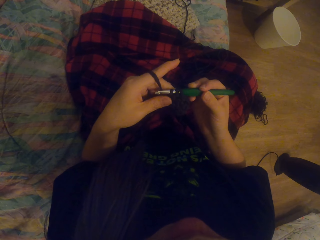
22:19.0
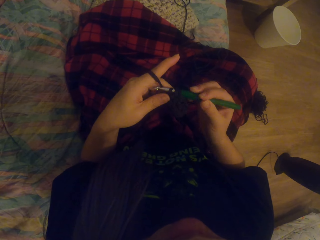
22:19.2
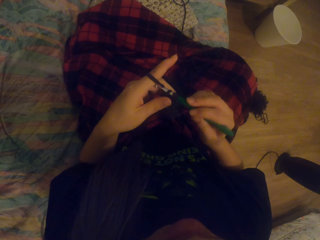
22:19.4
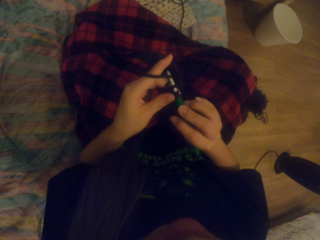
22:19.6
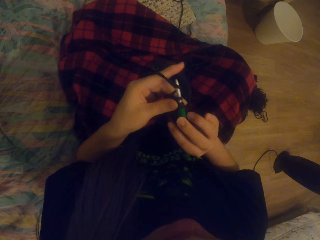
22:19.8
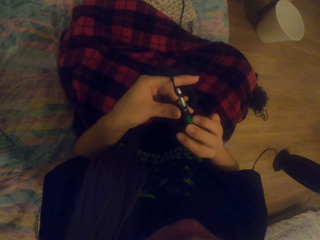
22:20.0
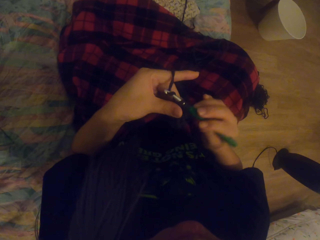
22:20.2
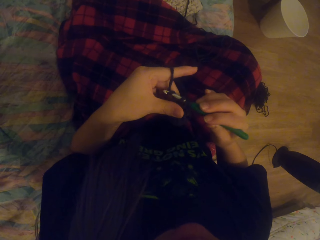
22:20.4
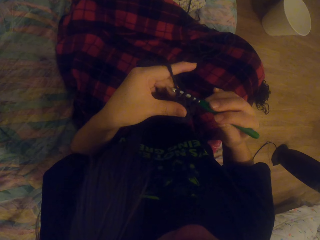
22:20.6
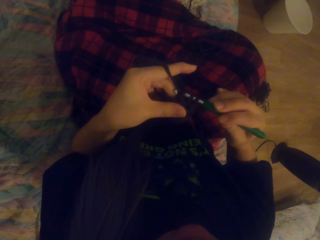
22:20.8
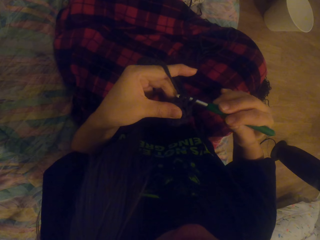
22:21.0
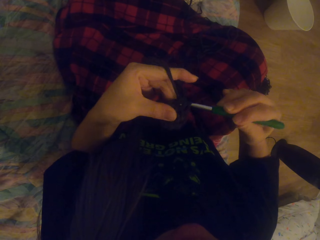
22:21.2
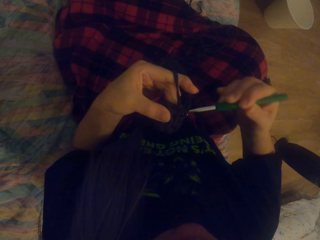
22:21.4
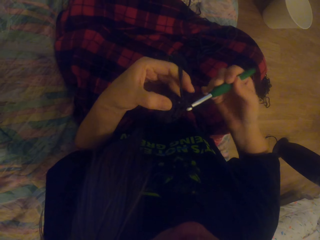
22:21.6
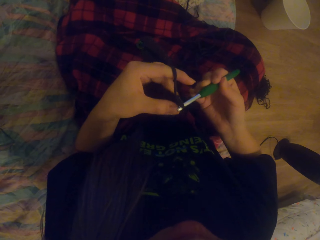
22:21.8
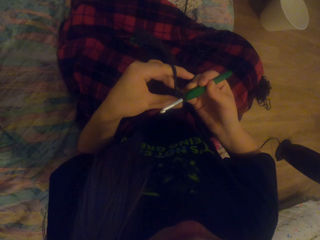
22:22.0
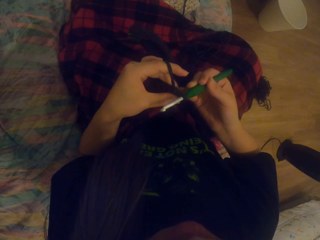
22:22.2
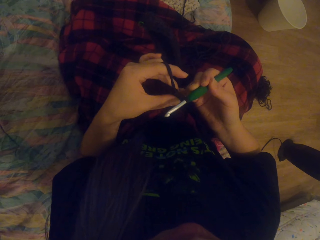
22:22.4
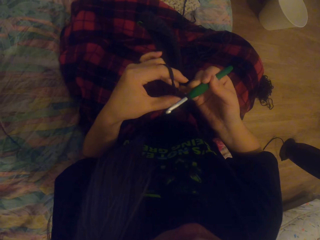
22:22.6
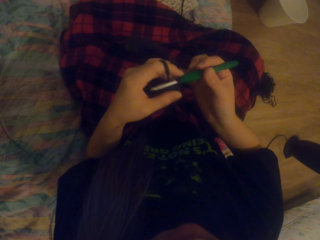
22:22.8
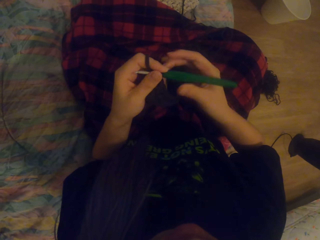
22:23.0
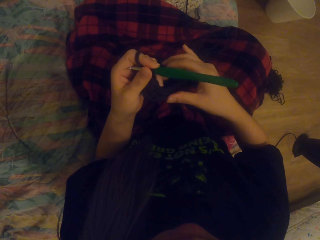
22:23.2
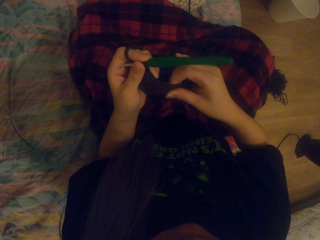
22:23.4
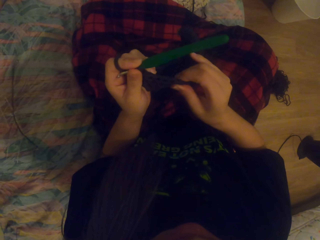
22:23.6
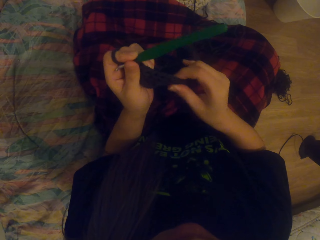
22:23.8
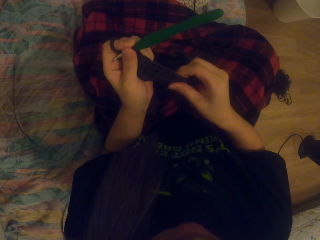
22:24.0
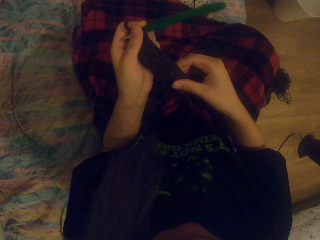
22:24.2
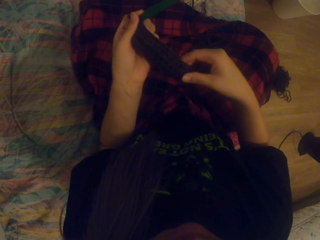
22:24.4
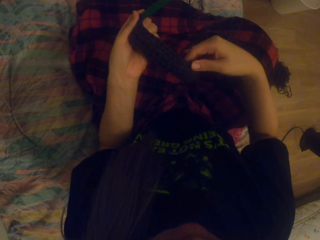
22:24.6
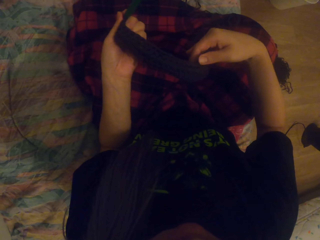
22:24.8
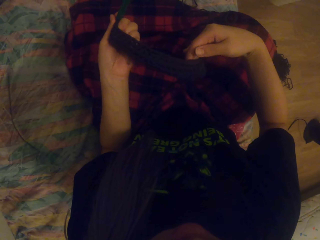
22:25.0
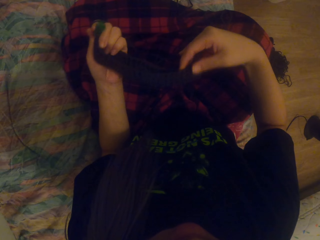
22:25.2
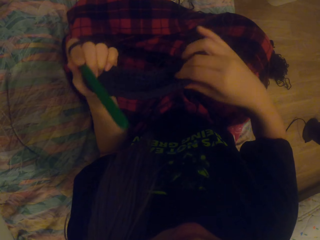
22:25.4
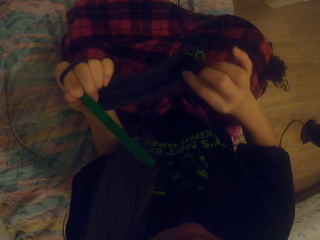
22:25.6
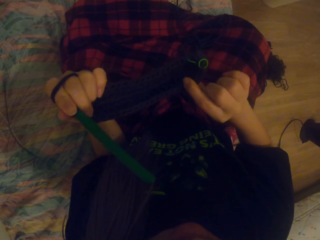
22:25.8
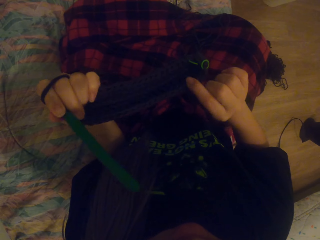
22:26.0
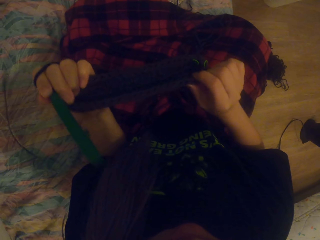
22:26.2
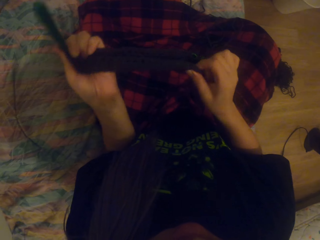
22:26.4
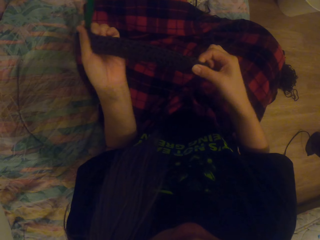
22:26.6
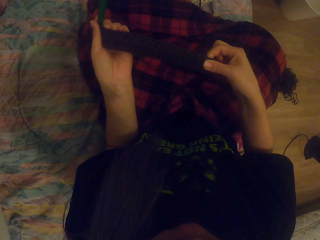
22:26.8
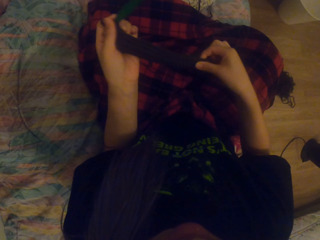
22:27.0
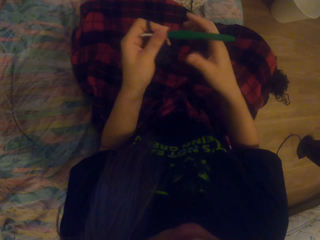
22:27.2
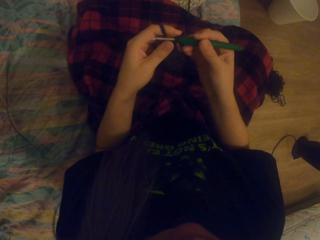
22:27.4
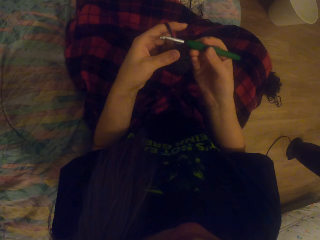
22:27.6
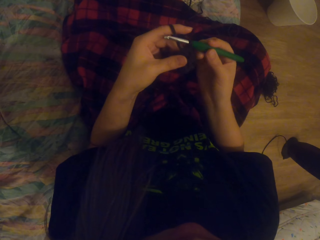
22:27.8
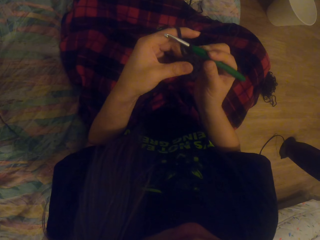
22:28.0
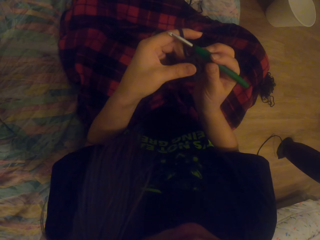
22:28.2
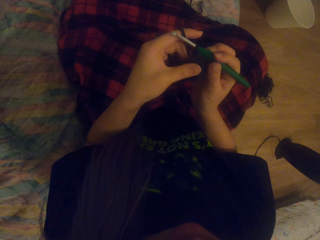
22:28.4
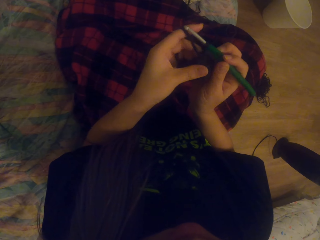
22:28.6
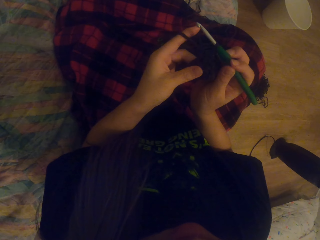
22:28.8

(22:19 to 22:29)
The camera wearer looks at the crochet.

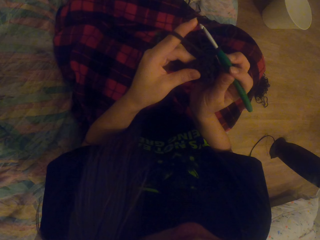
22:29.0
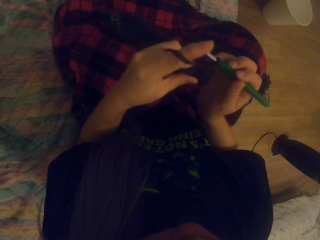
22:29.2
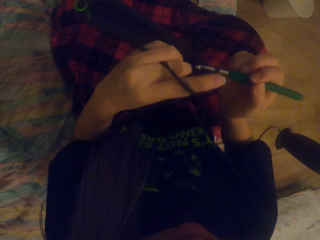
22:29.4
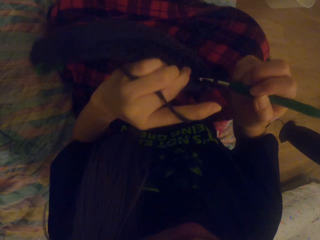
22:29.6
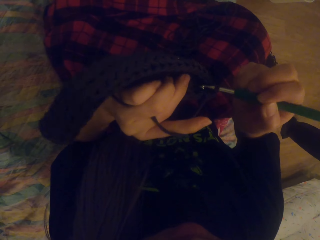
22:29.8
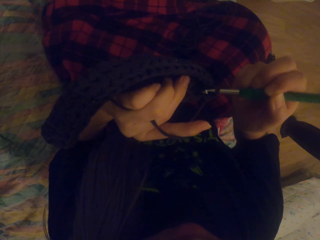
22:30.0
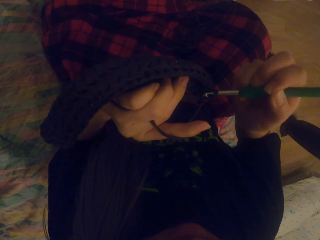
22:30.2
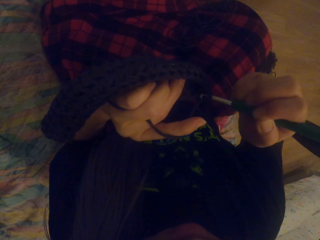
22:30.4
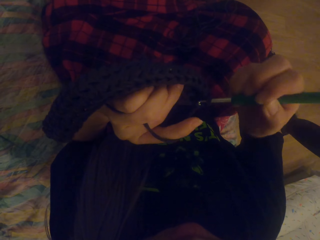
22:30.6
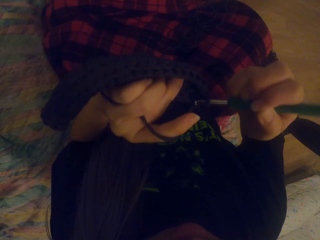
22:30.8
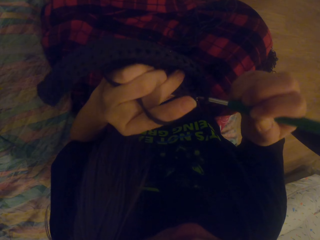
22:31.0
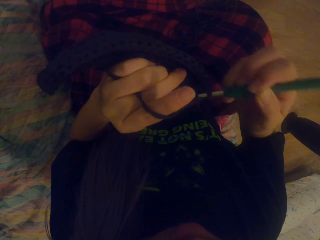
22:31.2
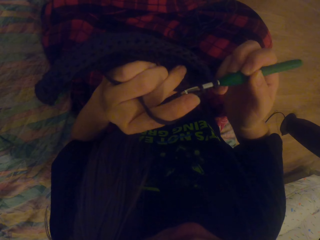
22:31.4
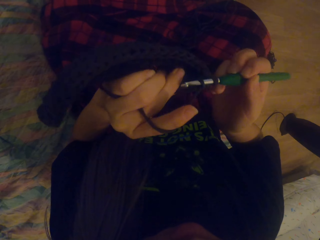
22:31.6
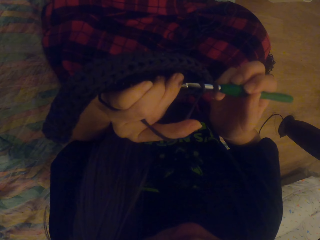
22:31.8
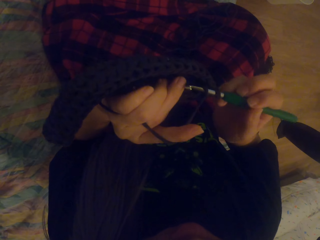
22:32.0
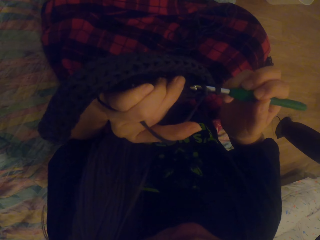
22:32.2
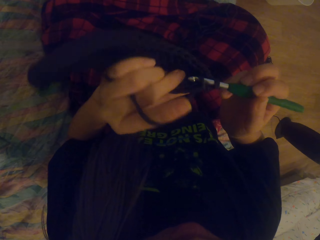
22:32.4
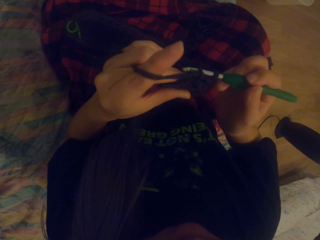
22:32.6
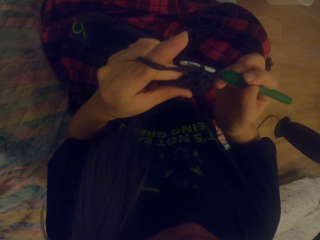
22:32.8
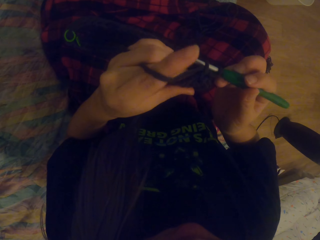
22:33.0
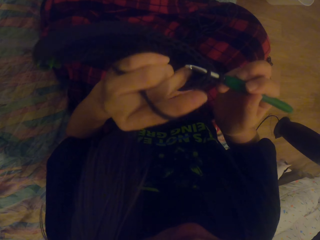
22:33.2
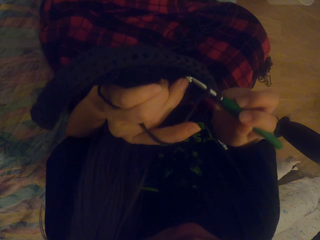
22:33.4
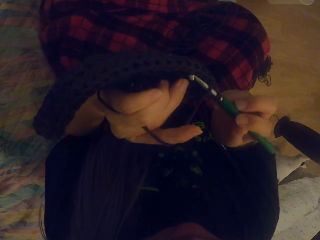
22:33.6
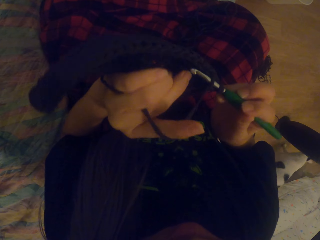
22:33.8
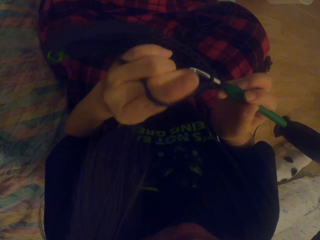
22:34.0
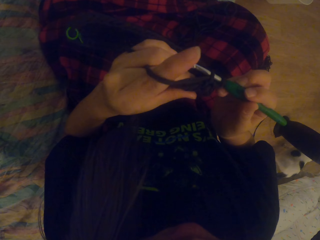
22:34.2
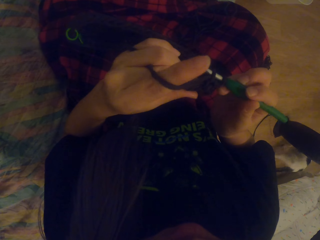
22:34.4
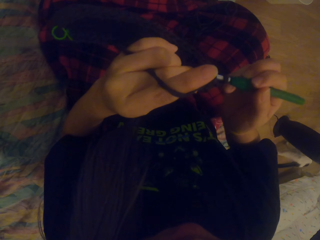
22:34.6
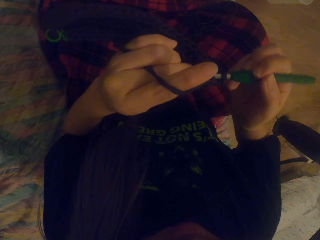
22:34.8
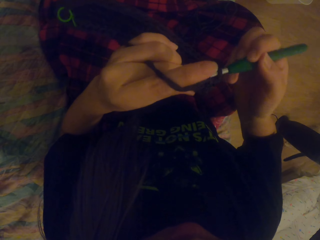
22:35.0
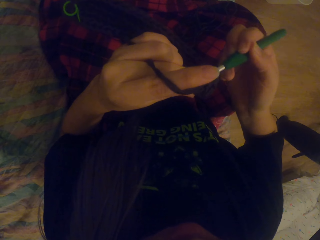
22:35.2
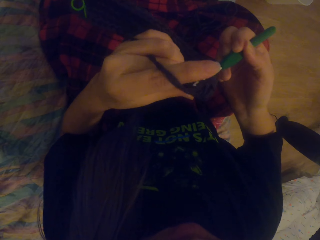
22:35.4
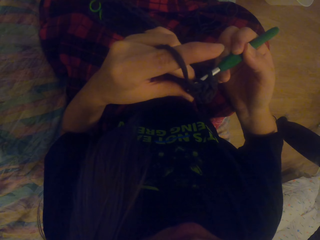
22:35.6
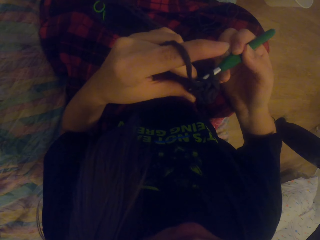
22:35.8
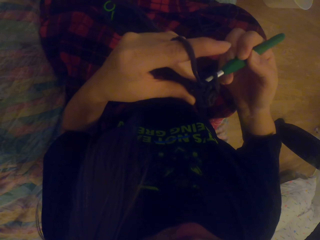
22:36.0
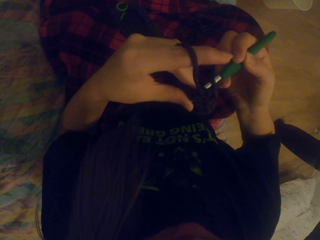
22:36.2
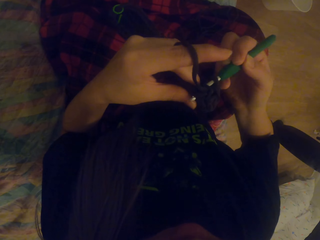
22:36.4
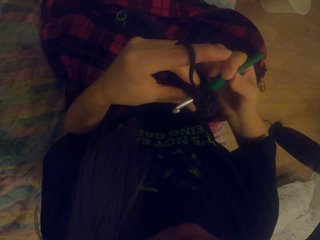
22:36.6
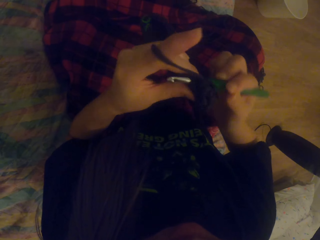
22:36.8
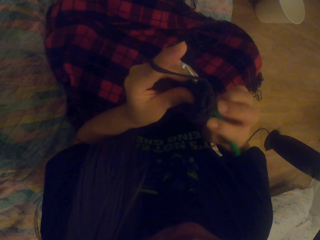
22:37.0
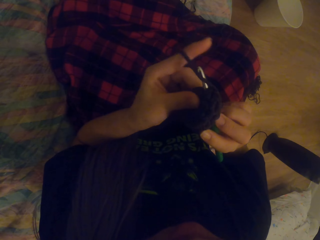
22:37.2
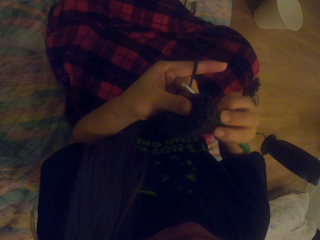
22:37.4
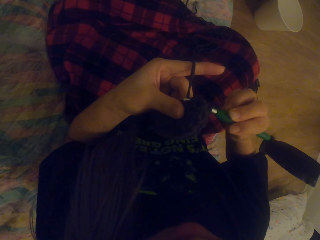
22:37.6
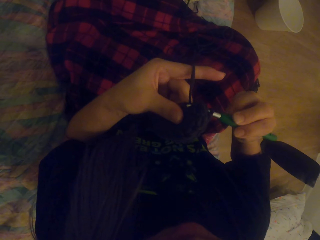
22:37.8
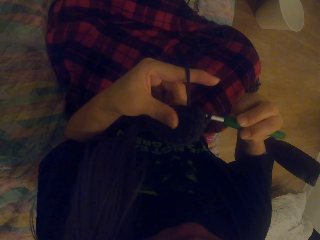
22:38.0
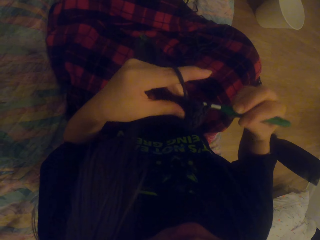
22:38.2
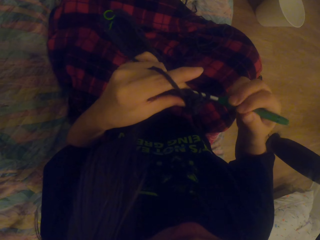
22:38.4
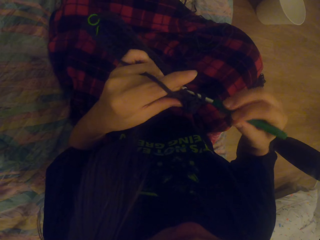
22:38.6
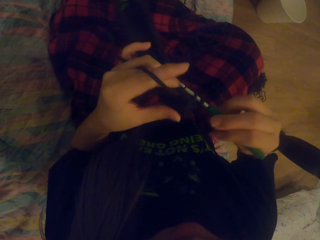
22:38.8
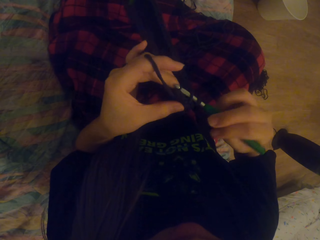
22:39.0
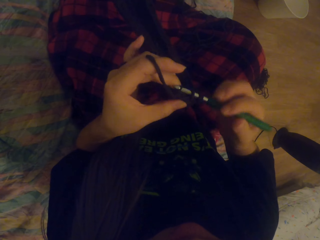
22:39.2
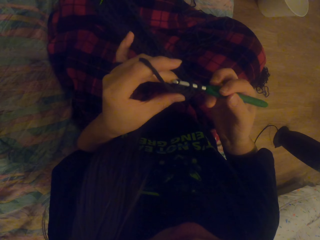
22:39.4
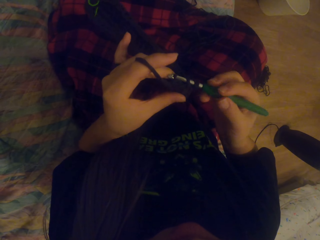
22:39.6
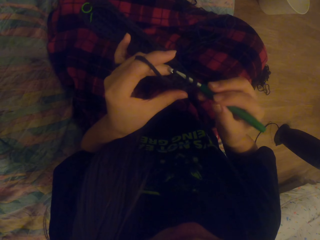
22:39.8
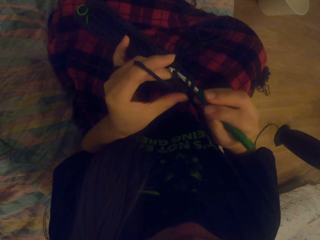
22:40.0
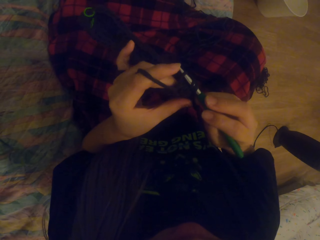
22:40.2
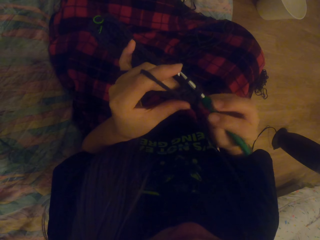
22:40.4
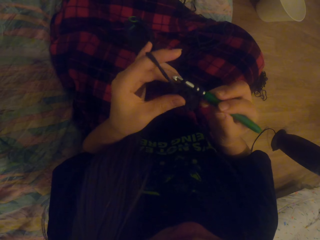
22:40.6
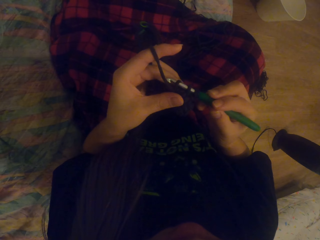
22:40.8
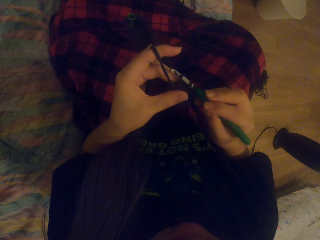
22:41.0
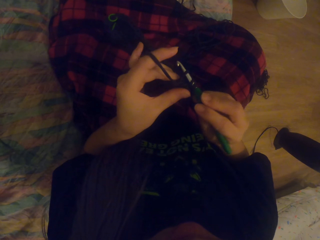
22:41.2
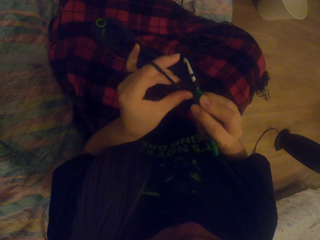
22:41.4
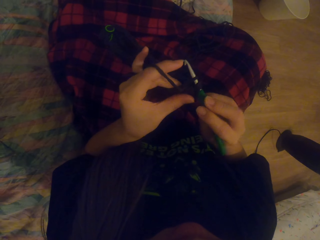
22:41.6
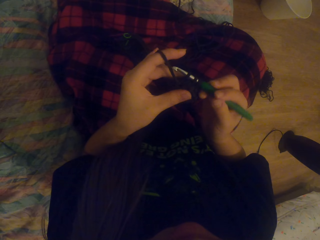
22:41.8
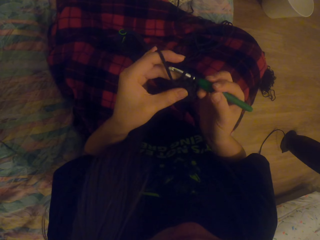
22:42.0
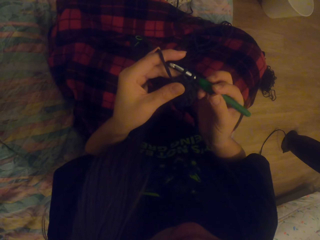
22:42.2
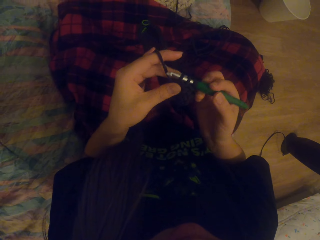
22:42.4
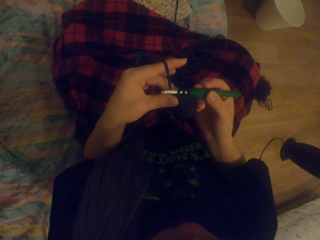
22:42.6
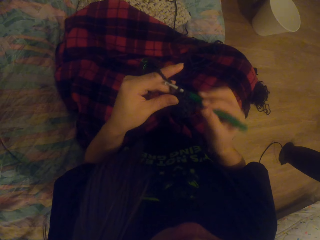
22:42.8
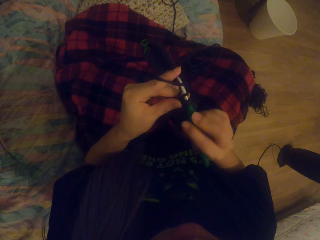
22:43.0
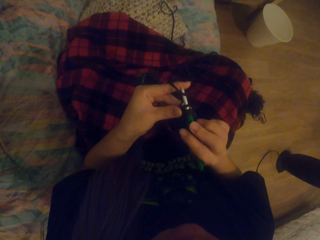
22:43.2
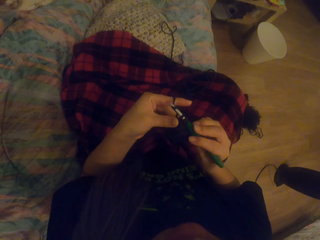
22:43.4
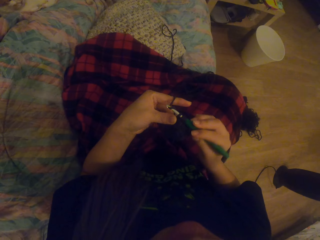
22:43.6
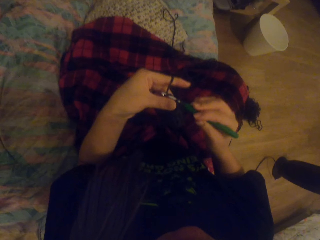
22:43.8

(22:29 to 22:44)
The camera wearer crochets using a yarn and a crochet hook.
